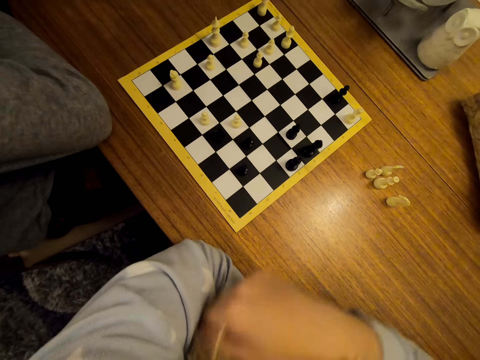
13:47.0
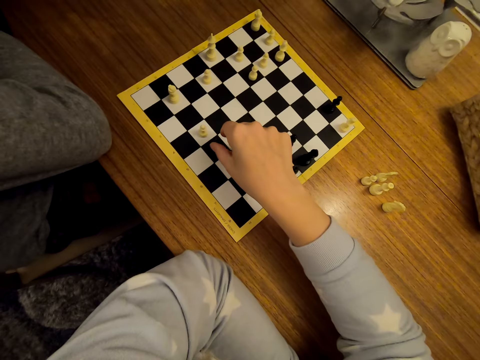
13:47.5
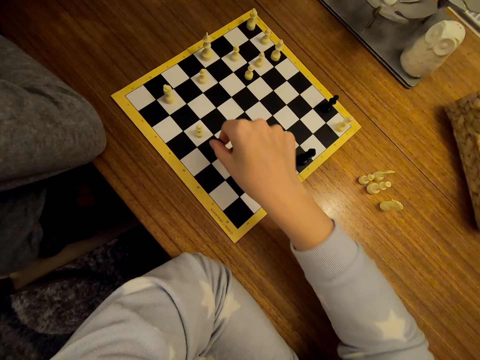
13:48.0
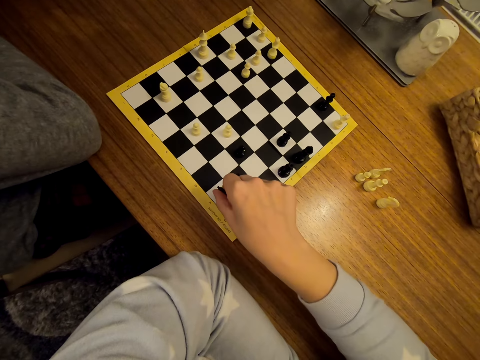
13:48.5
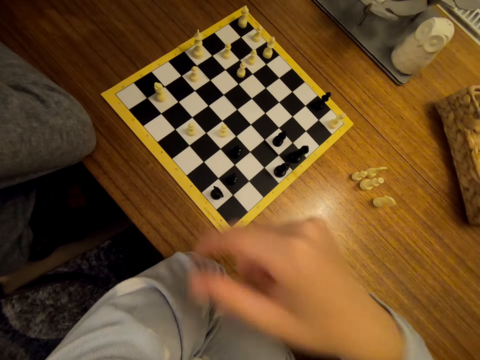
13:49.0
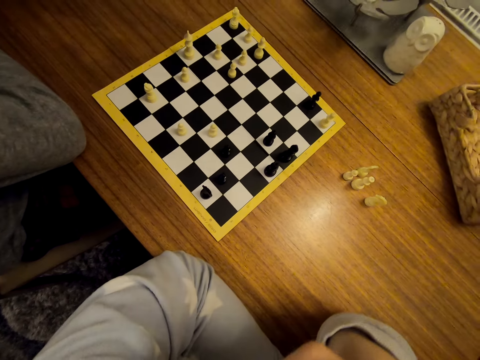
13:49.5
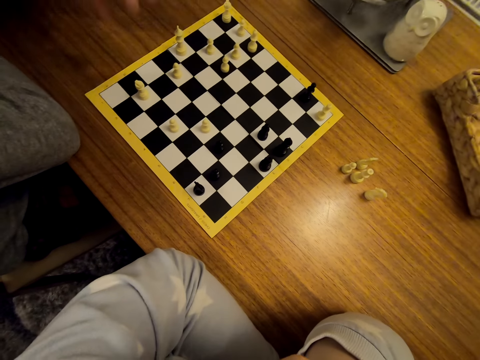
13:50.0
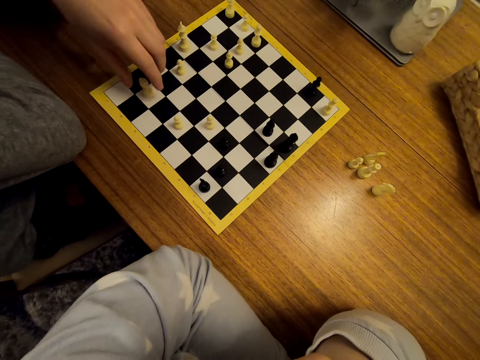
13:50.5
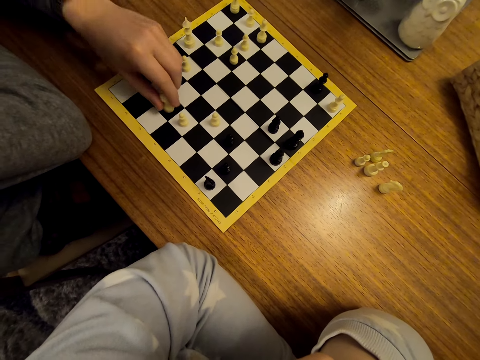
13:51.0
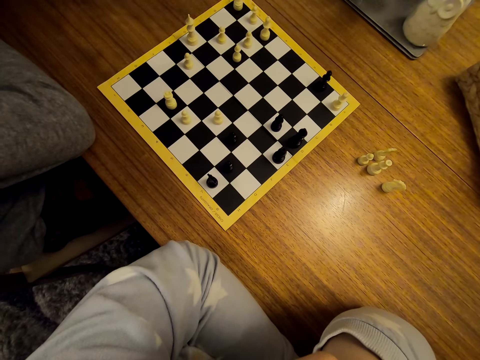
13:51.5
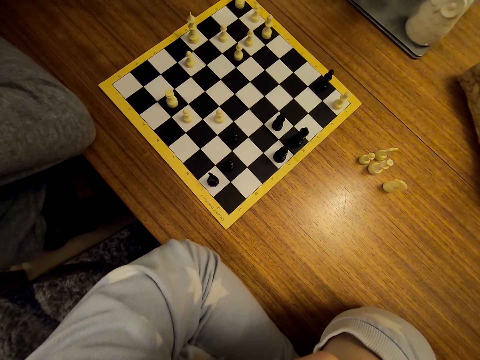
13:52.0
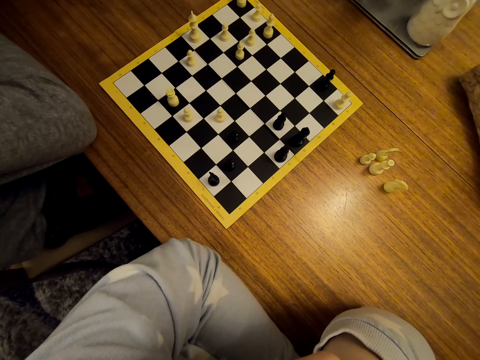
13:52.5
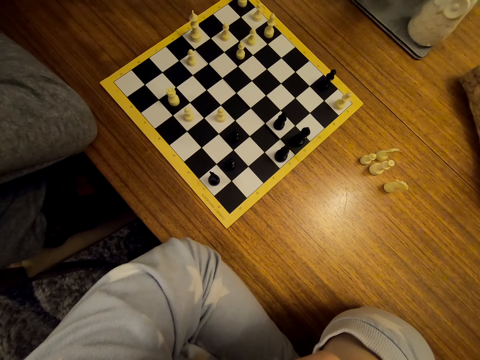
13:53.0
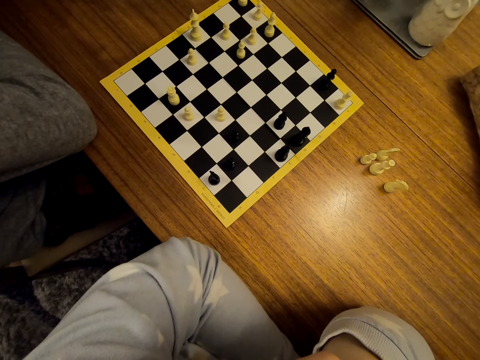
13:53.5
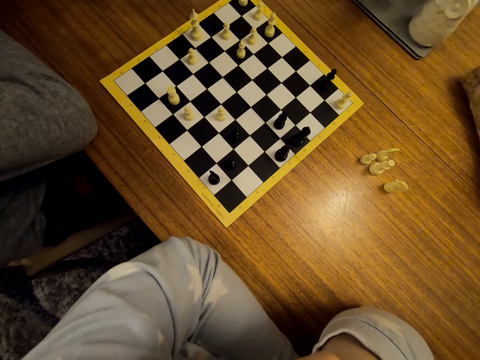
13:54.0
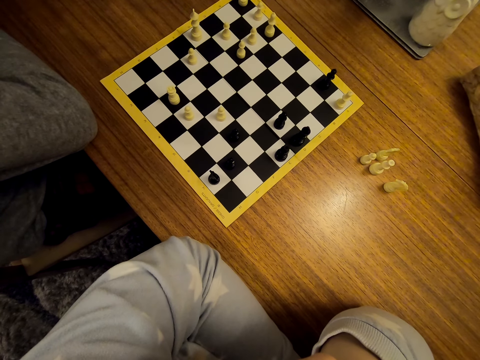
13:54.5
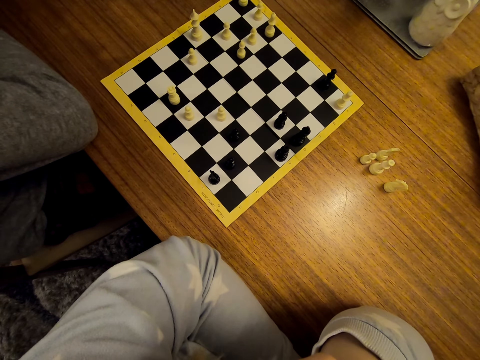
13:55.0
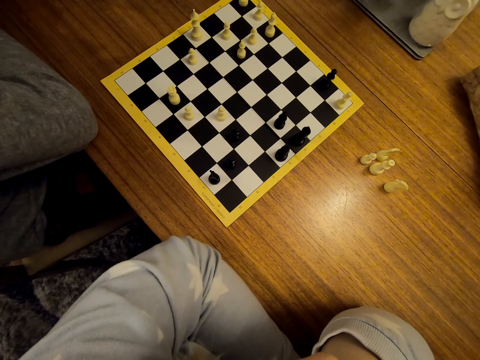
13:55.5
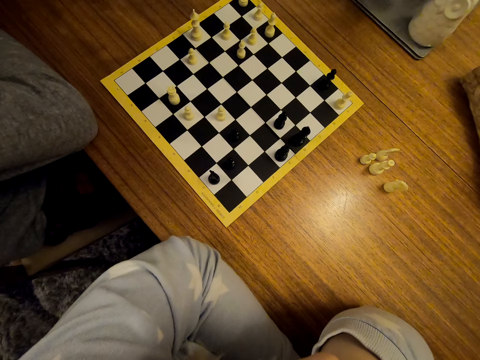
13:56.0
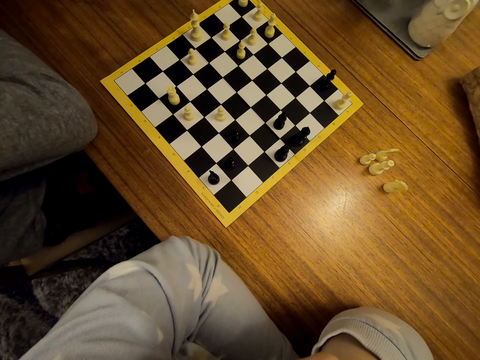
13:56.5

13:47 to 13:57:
The camera wearer shifts the chess piece on the chessboard. They stare at the chess. A man shifts the chess piece on the chessboard. The man stares at the chess.

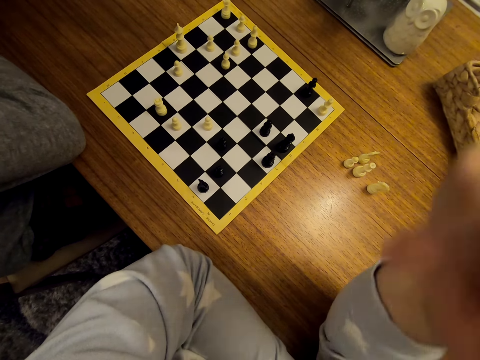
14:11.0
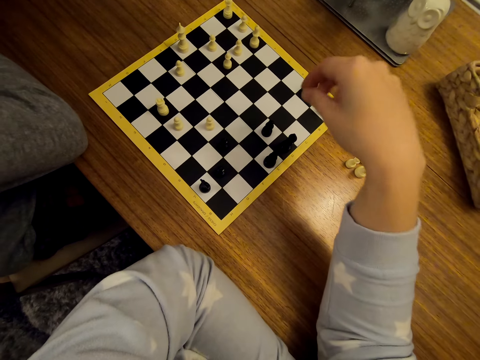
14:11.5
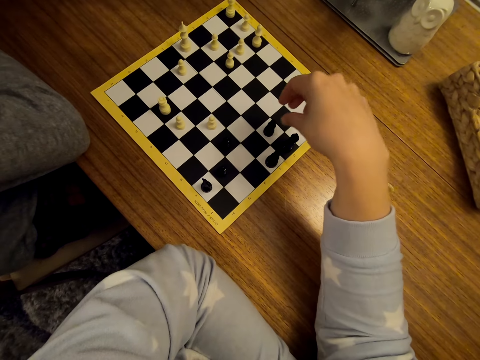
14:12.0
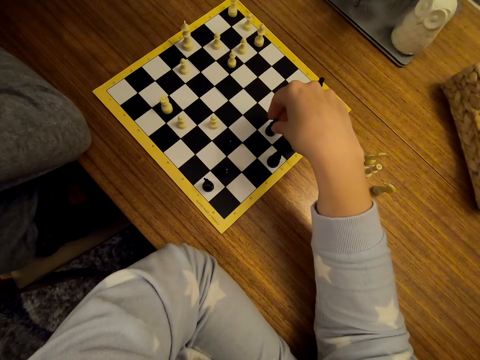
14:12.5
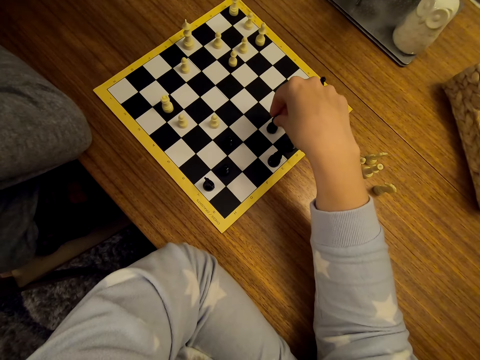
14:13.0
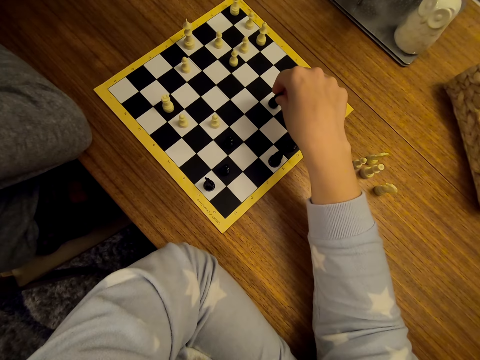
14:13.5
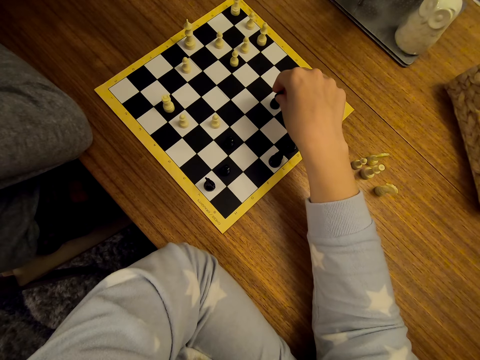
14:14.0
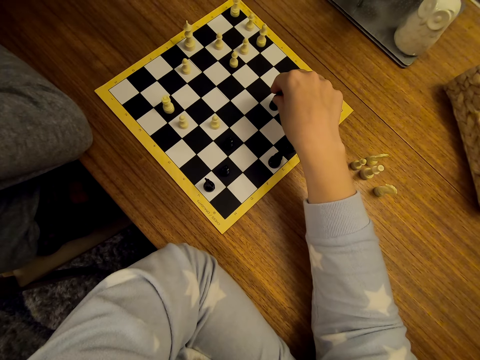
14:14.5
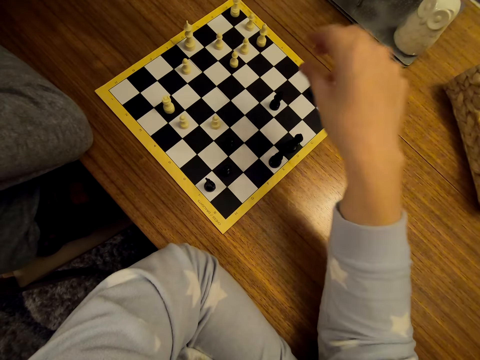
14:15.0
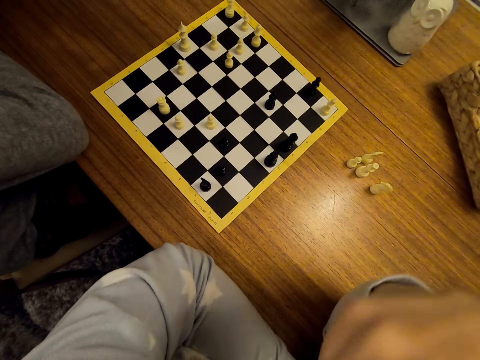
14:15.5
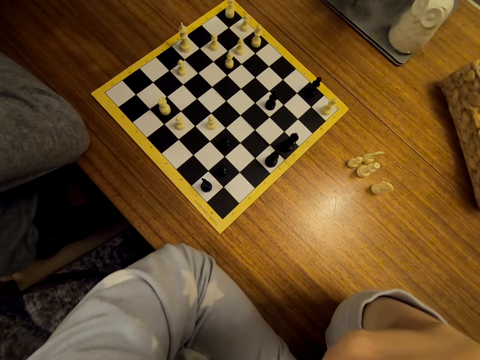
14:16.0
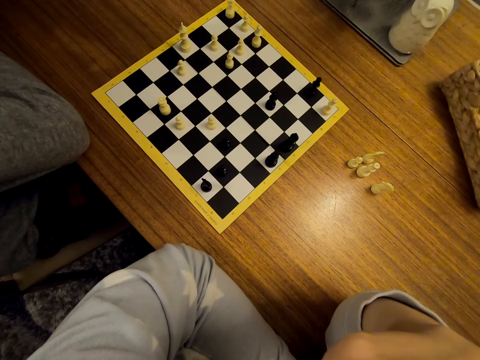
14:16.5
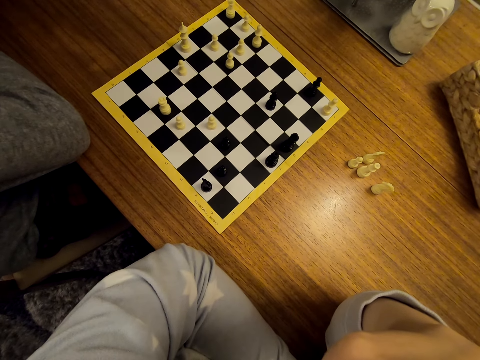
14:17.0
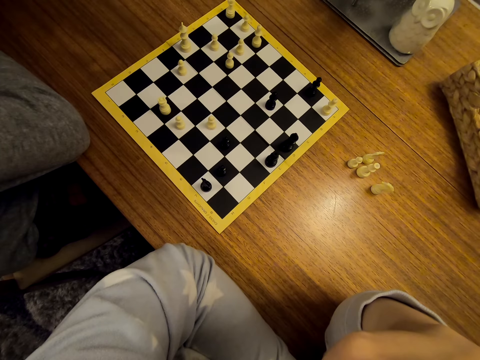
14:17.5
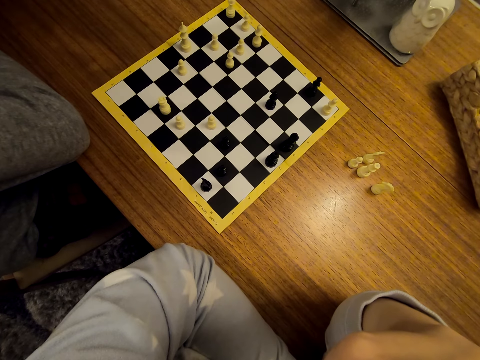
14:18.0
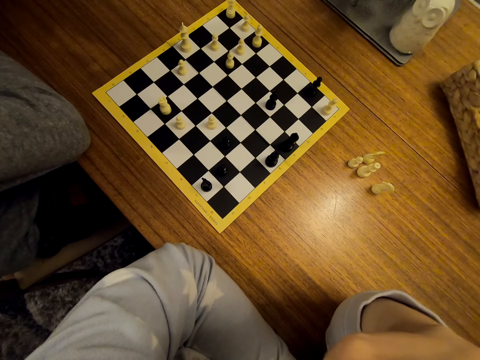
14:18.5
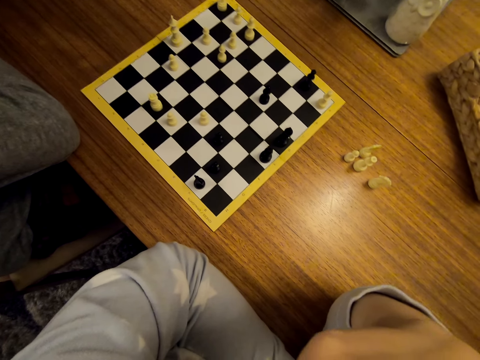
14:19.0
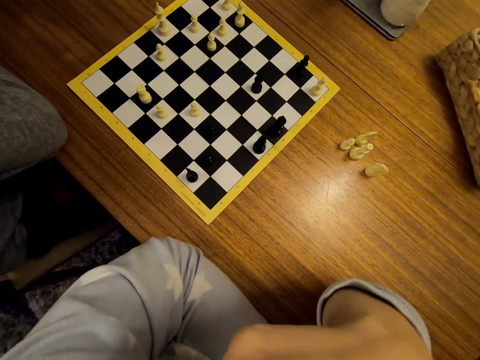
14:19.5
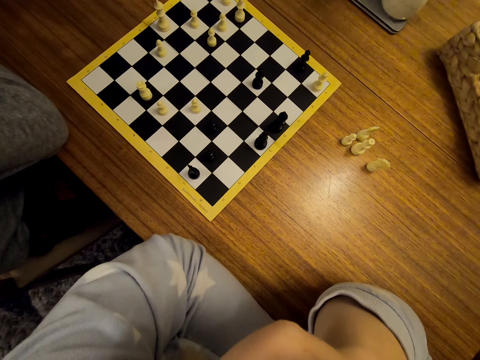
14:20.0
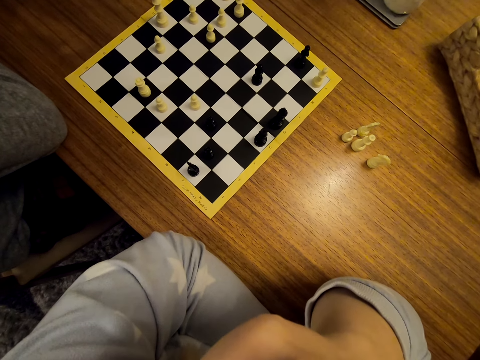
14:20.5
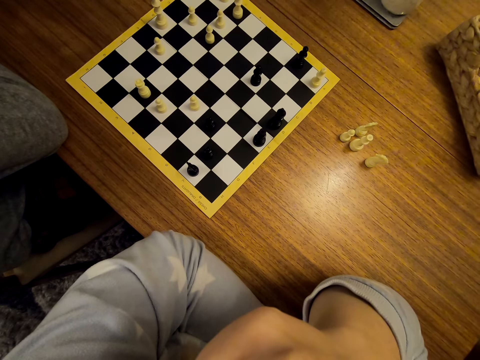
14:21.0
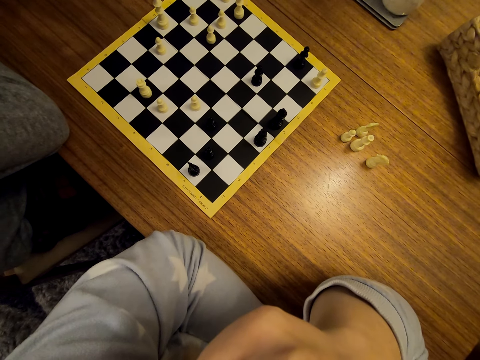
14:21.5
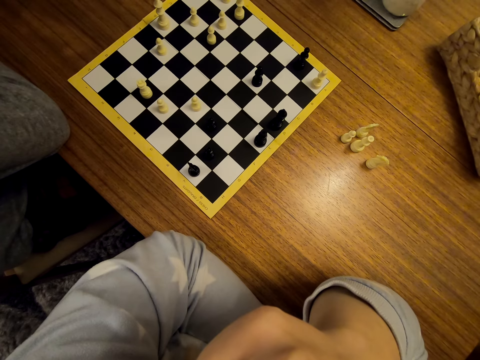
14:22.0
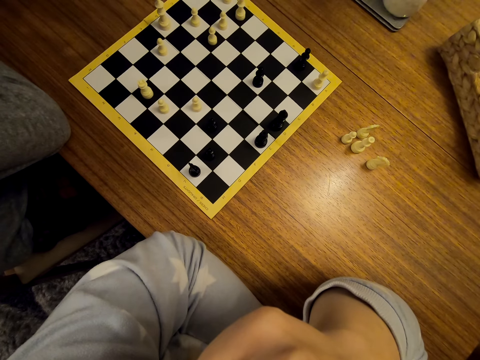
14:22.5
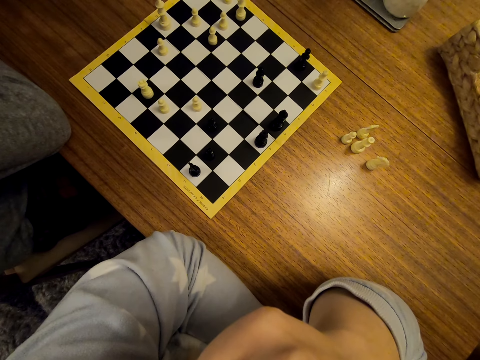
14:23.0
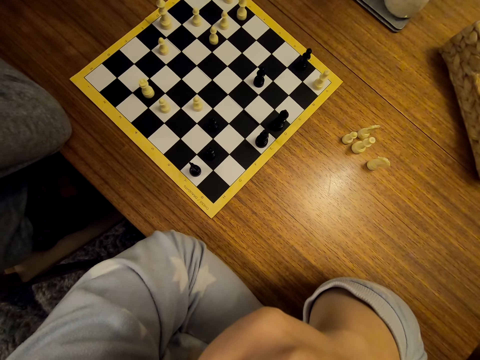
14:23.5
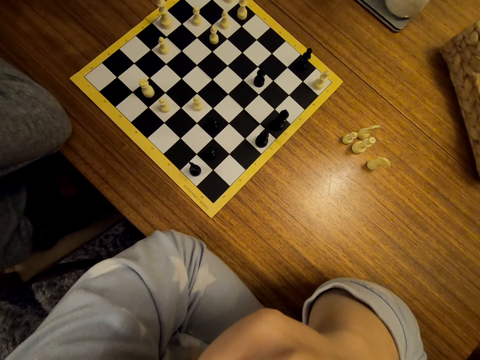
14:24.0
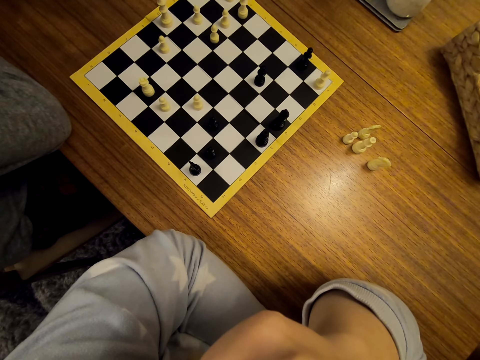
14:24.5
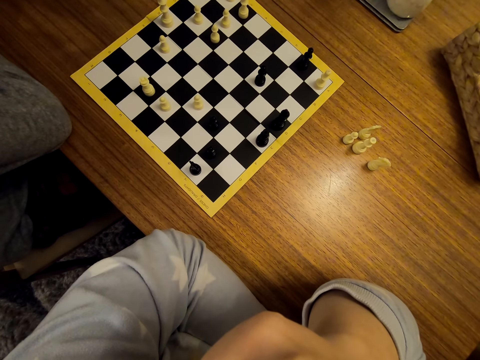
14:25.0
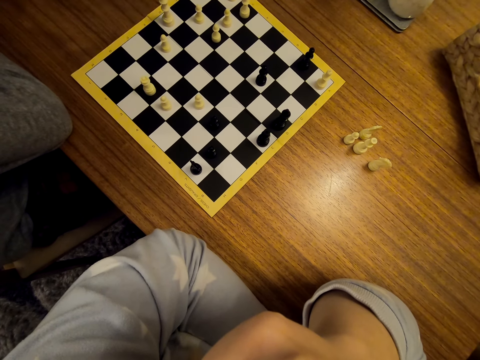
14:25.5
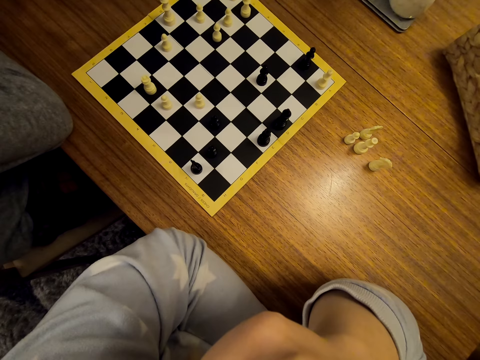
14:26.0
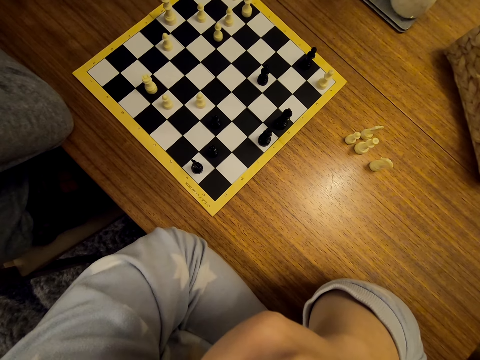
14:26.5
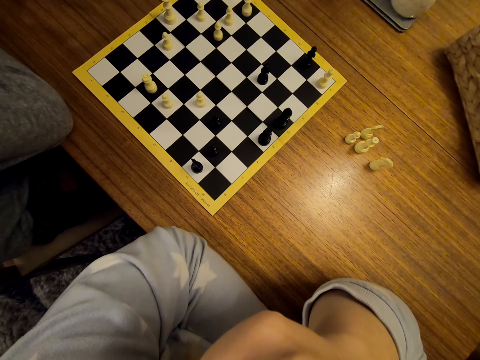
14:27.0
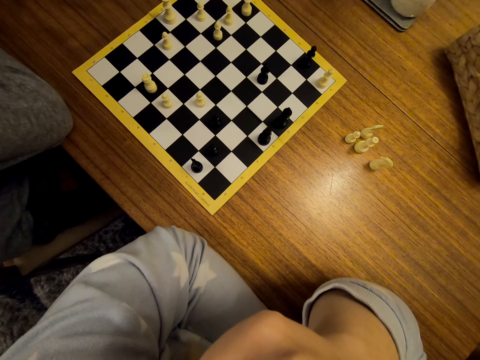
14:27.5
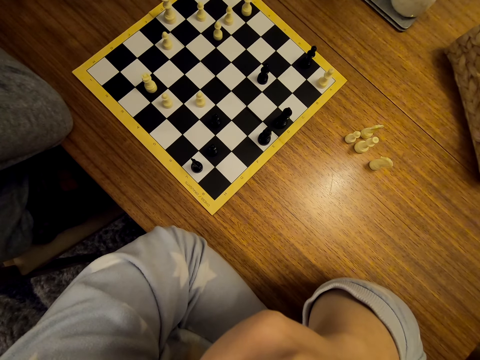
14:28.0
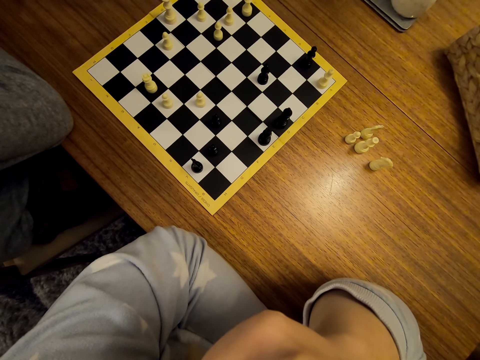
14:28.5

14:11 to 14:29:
The camera wearer shifts a chess piece on the chessboard. A man picks up the pawns on the chess board. The camera wearer stares at the chess.
